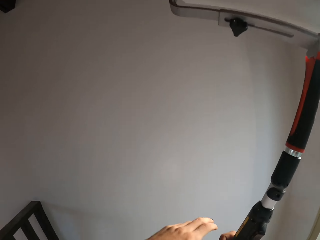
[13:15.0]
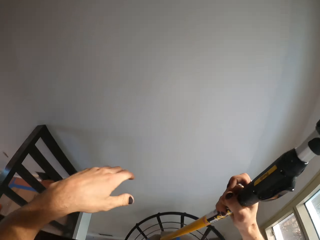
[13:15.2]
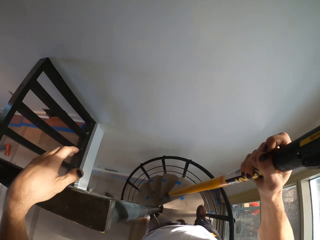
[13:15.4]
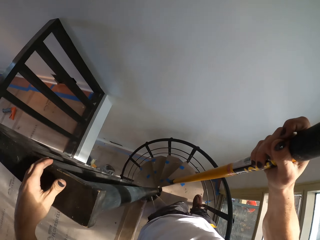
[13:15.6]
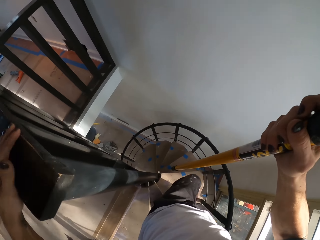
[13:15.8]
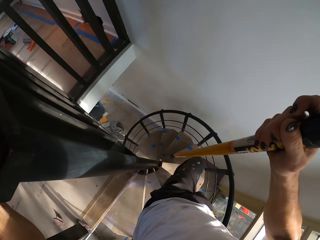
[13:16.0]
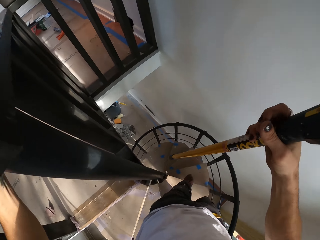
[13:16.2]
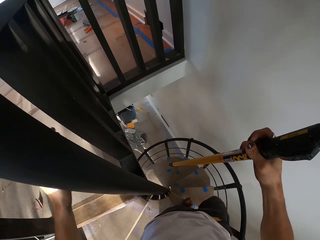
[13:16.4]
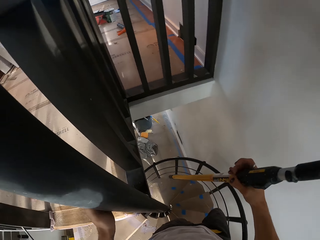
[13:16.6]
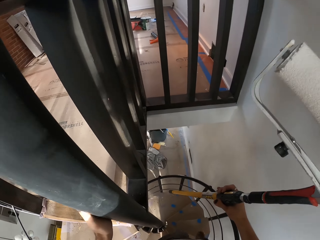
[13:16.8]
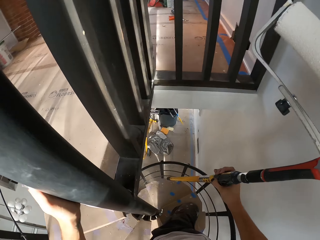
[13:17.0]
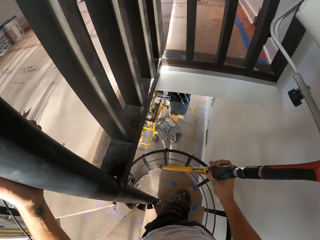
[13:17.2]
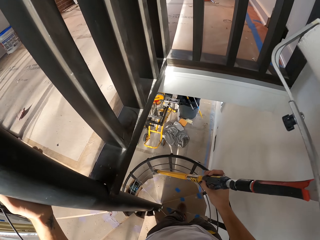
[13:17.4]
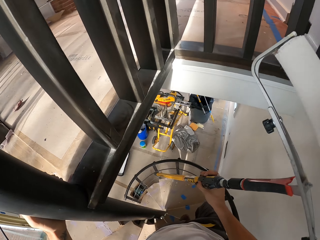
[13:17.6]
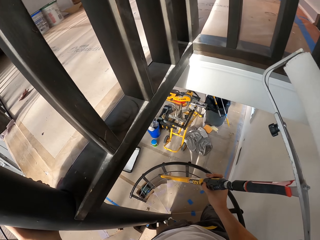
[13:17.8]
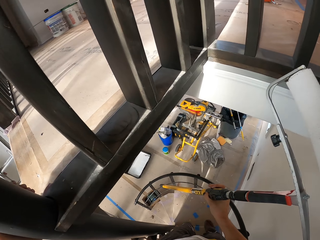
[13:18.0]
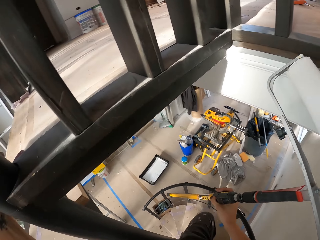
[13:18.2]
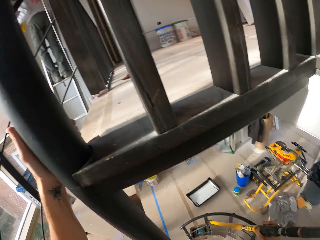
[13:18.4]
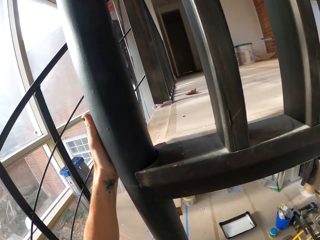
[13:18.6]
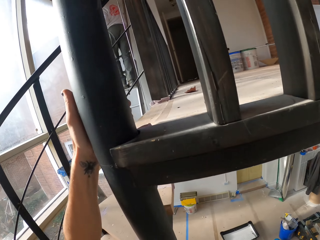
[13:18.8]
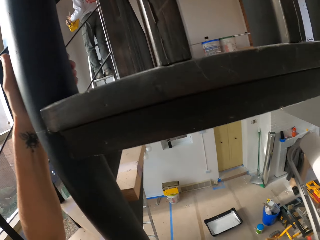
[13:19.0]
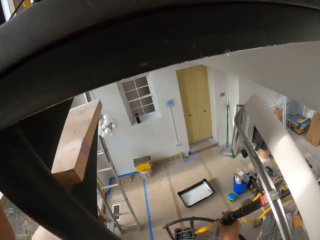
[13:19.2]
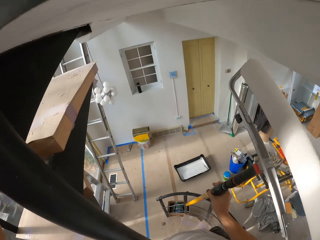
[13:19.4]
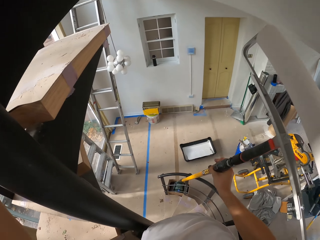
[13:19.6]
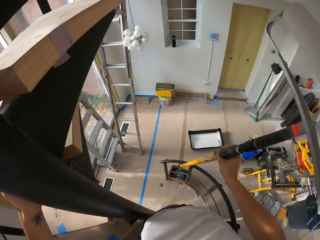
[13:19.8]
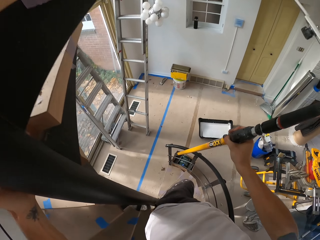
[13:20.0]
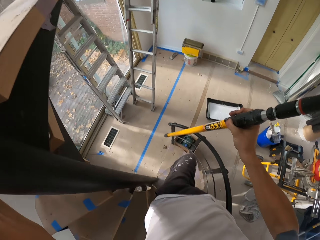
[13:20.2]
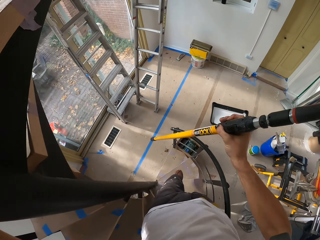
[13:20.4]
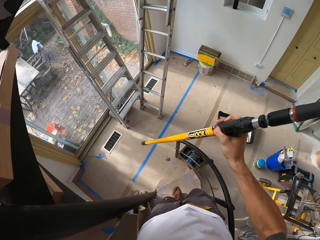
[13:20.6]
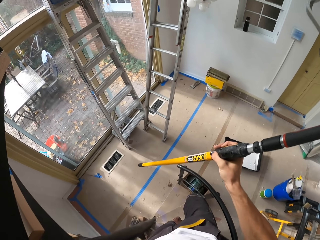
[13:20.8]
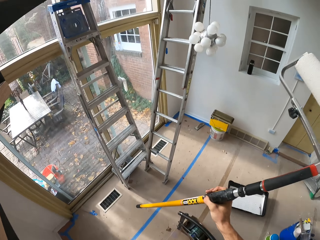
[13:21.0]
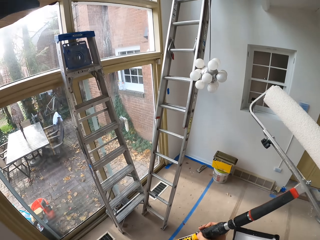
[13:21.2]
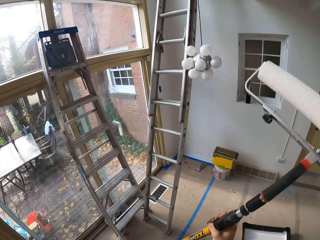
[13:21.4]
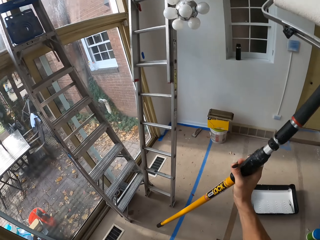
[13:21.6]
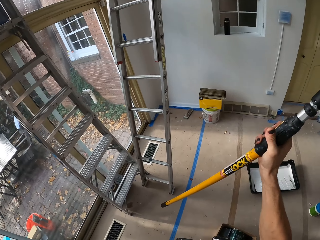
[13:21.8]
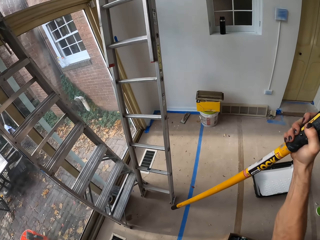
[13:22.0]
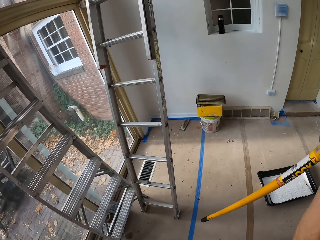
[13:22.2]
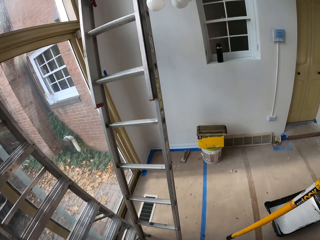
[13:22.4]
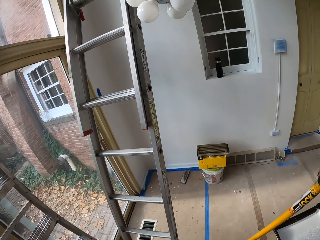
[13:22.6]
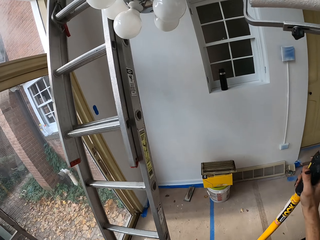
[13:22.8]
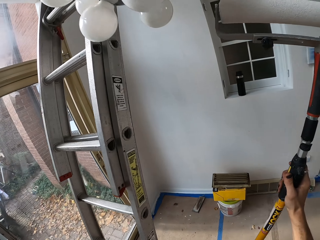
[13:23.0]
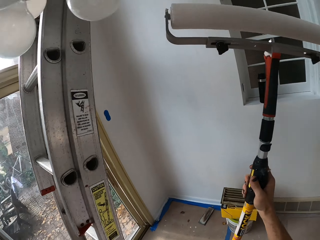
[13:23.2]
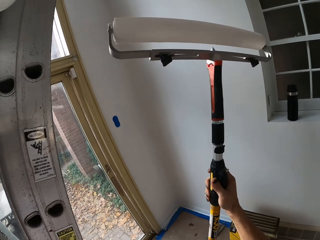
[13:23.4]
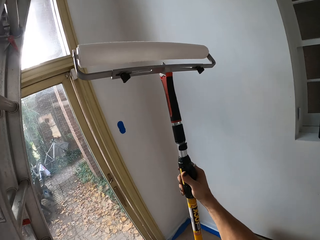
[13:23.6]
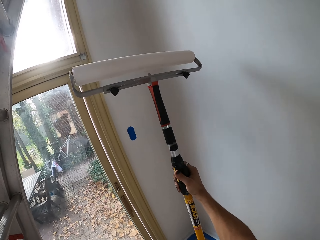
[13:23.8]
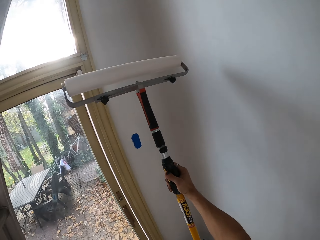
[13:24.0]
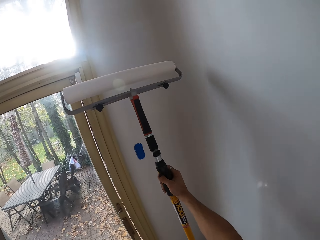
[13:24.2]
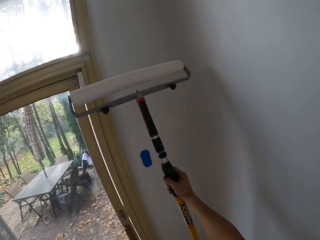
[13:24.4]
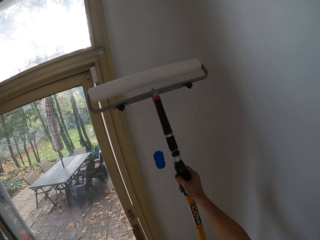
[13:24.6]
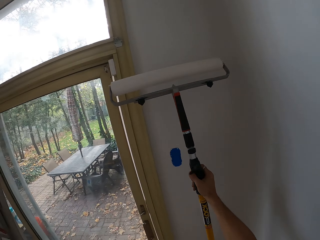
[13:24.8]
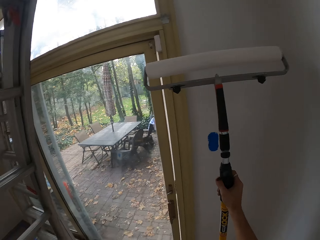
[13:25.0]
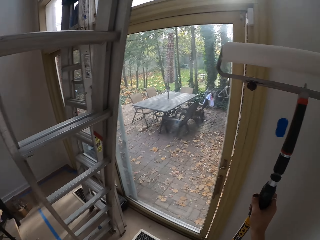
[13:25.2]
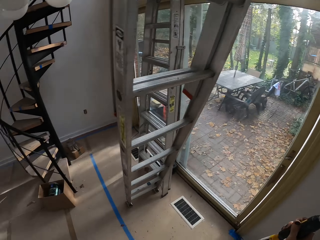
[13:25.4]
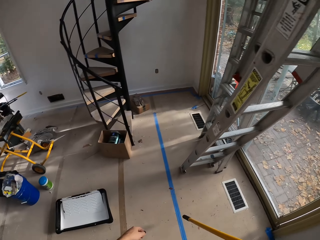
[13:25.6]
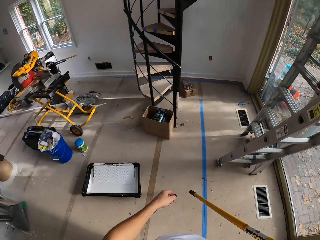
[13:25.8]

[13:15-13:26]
The camera wearer climbs down the stairs. They carry the roller down the stairs.

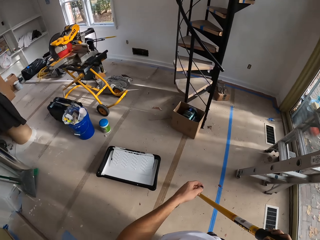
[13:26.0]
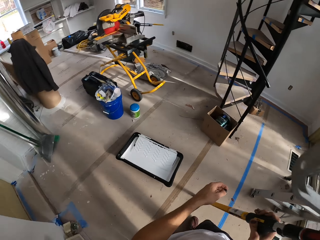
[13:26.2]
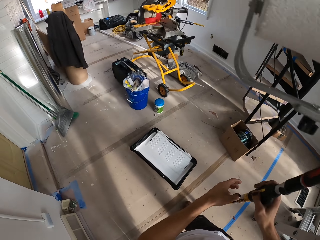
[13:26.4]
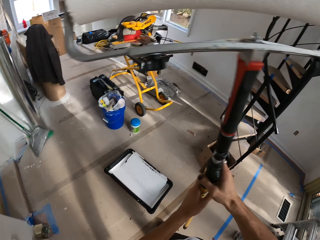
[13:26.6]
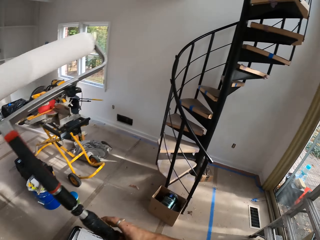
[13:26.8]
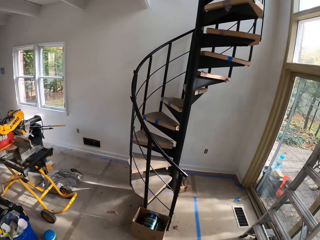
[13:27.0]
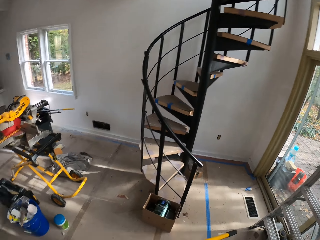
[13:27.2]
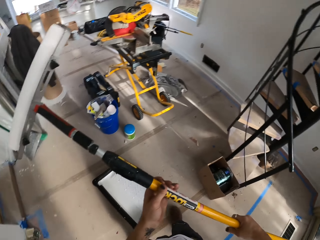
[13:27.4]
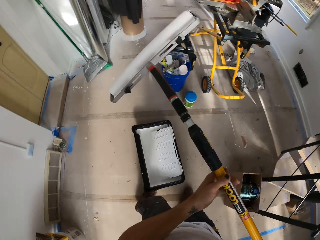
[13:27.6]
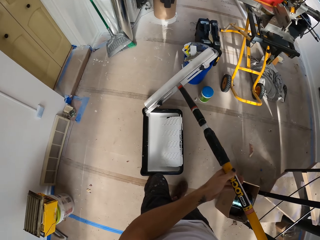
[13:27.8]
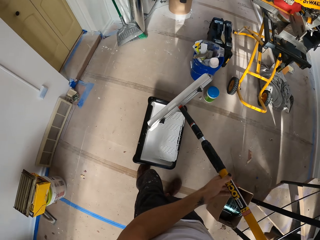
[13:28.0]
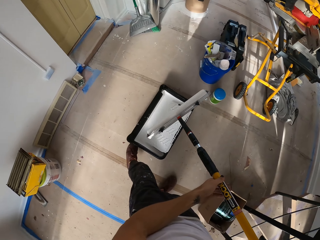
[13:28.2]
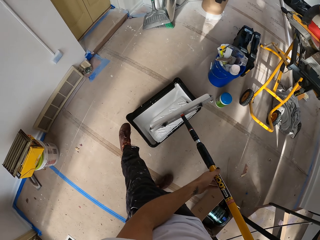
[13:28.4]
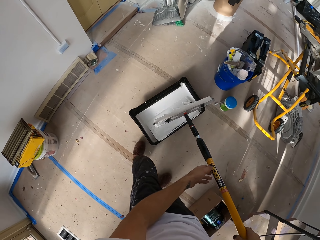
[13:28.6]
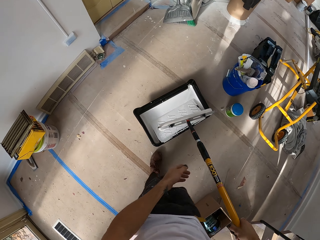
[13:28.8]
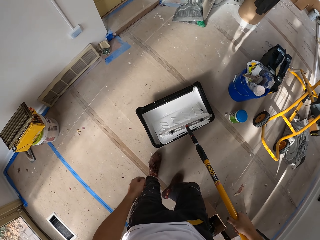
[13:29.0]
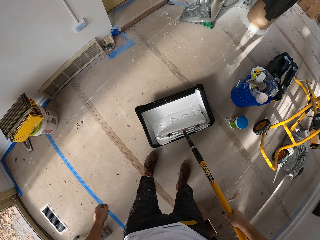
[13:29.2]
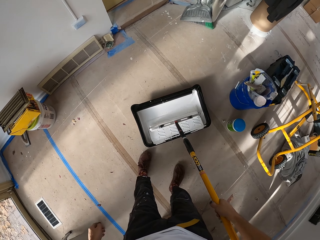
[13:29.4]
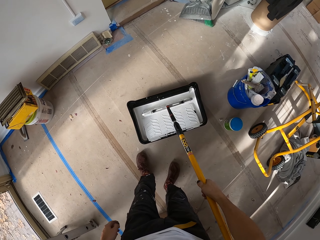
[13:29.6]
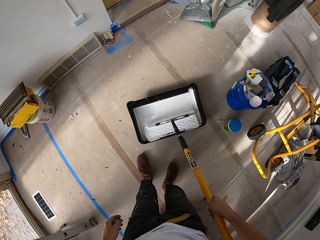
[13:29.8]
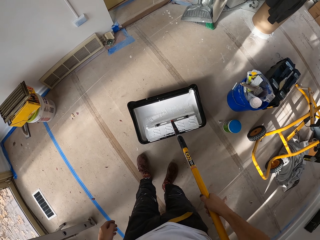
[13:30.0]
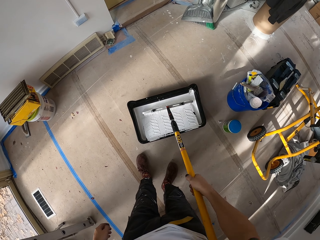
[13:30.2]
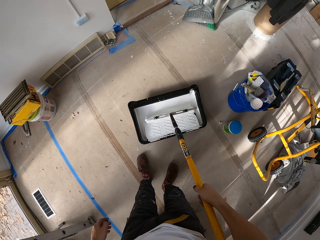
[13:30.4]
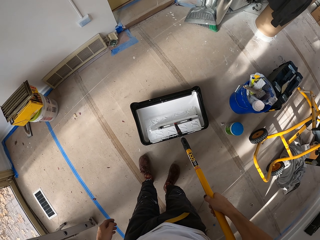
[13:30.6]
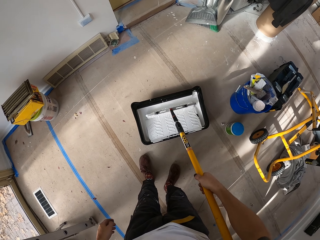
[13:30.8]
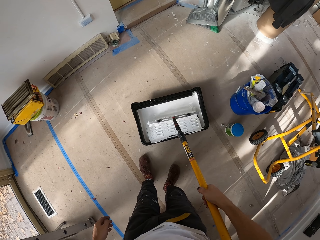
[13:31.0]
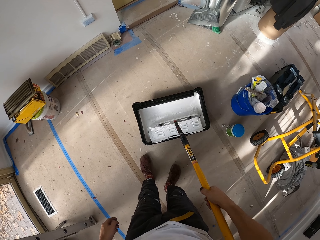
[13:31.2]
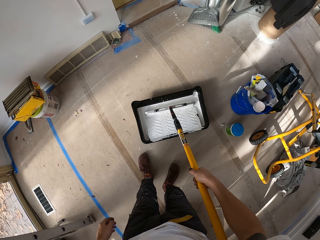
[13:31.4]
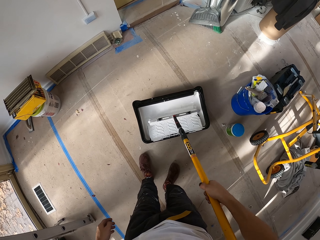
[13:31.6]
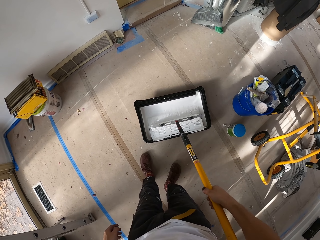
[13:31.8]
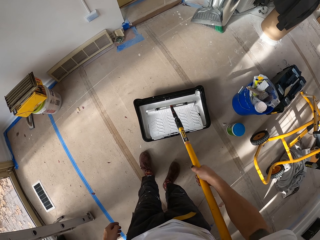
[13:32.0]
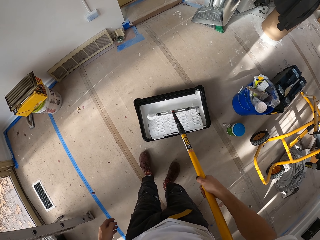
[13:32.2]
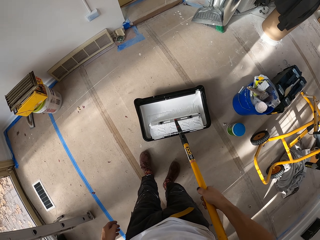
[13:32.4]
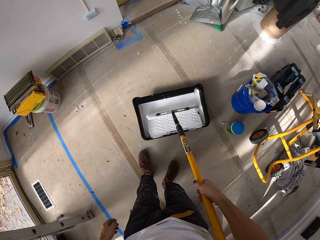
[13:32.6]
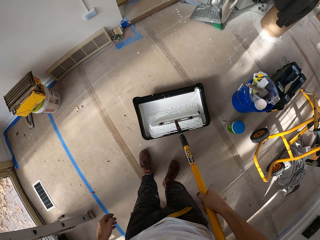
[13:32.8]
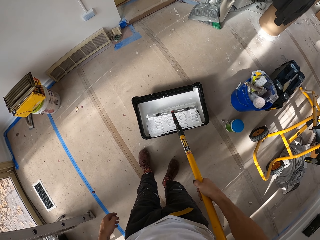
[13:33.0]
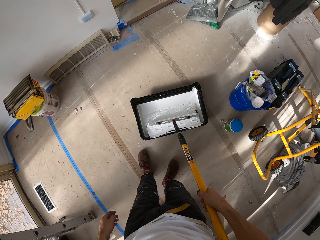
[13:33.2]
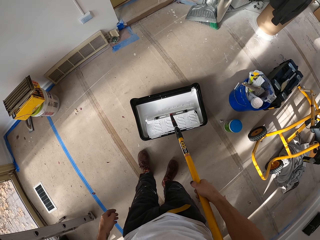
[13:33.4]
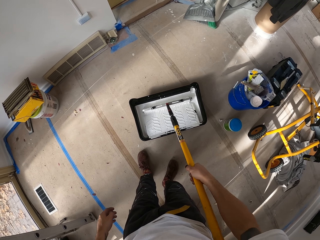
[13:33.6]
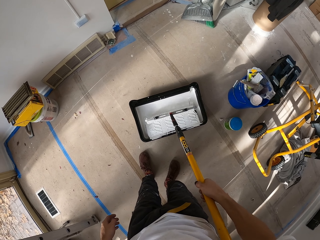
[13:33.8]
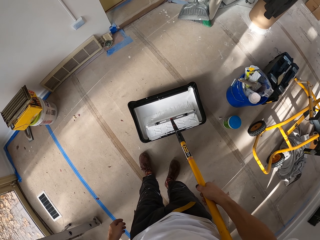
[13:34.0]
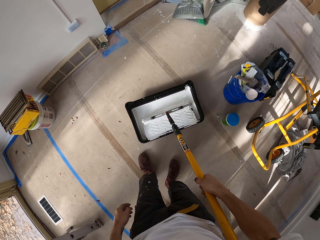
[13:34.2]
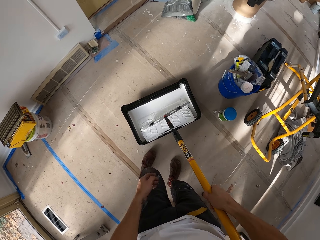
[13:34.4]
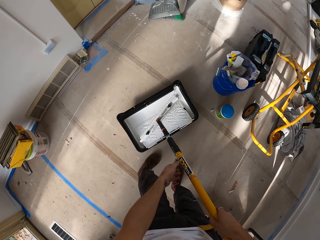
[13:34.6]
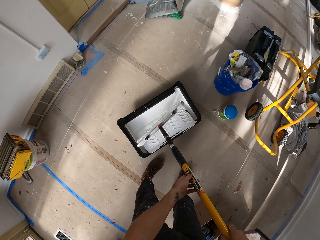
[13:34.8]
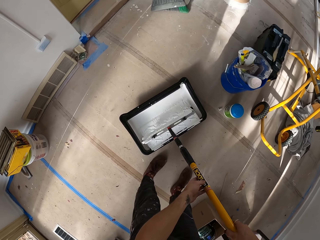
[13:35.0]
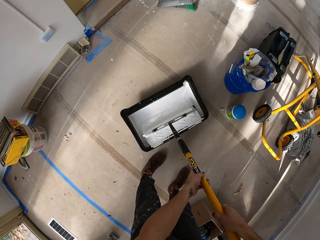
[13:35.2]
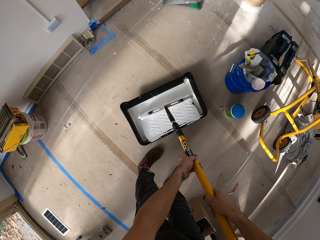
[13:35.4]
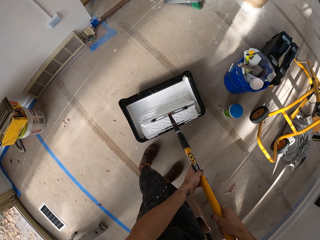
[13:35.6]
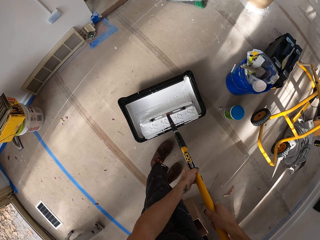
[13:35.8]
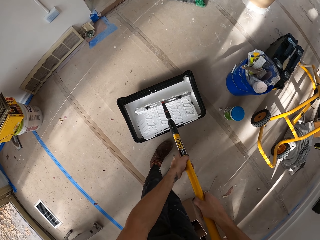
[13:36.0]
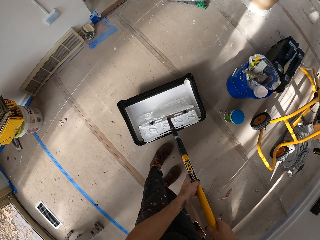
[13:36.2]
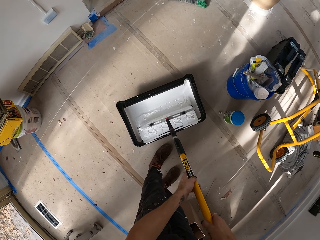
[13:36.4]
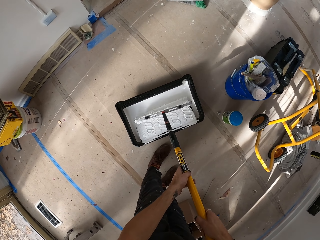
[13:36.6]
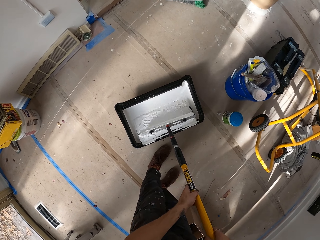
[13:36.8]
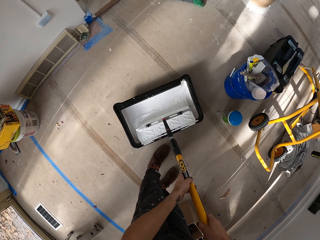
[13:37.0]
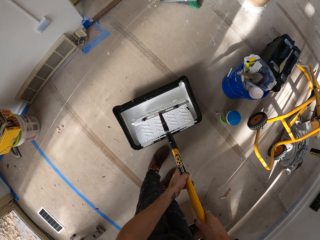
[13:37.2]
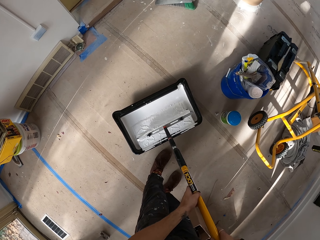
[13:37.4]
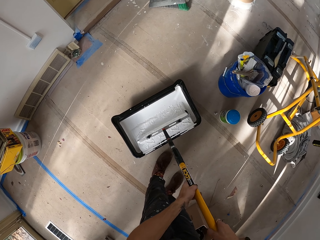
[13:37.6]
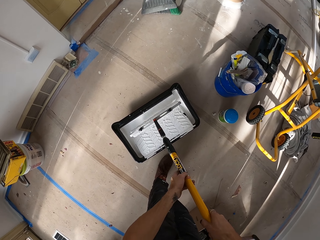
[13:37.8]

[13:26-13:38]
The camera wearer dips the roller in the paint. They apply paint on the roller brush and roll the roller in the paint.
